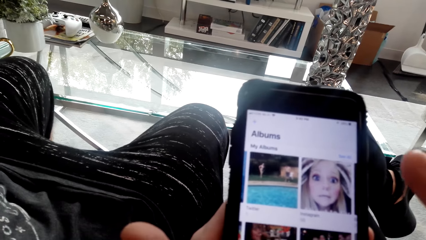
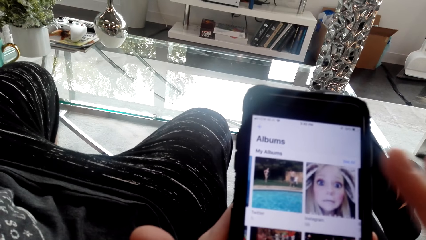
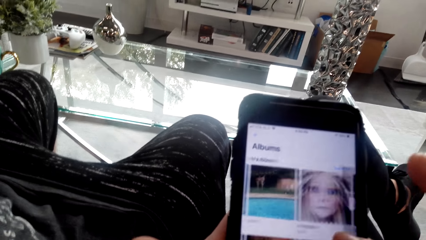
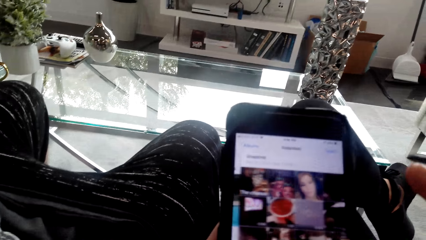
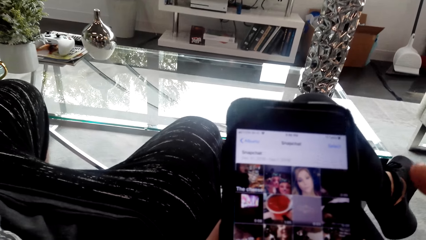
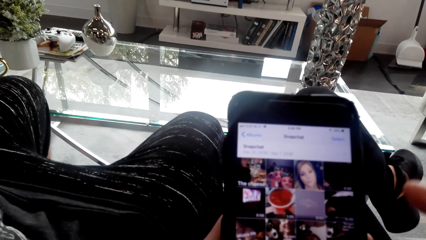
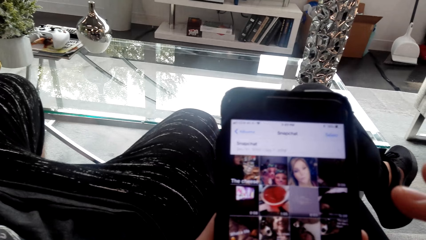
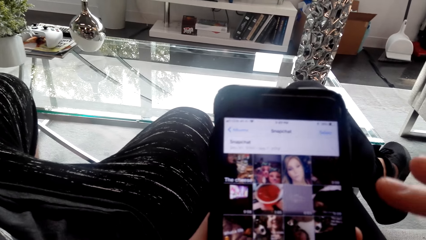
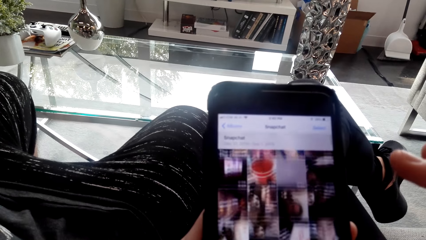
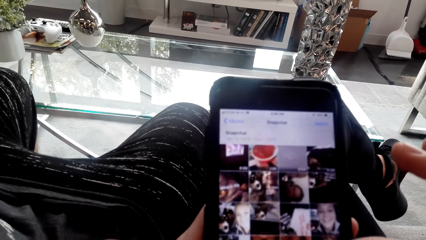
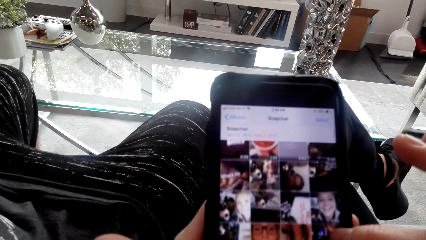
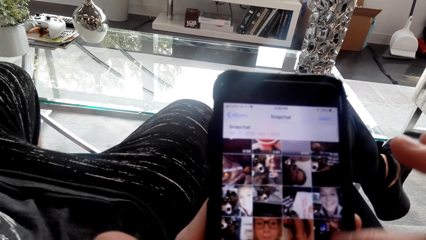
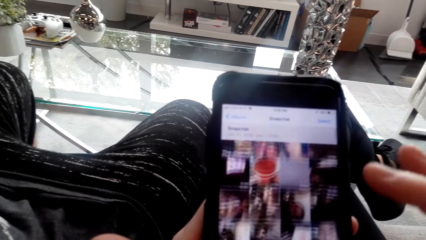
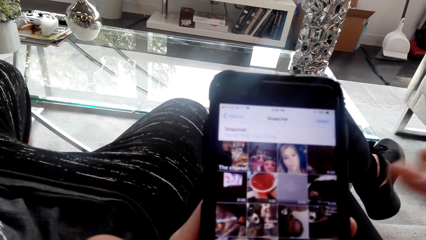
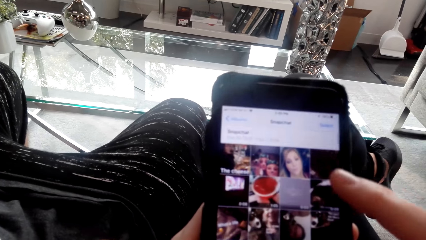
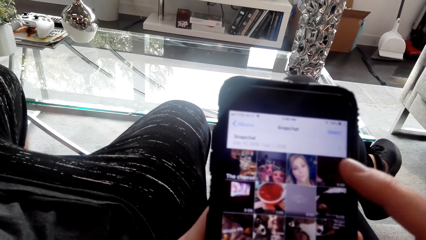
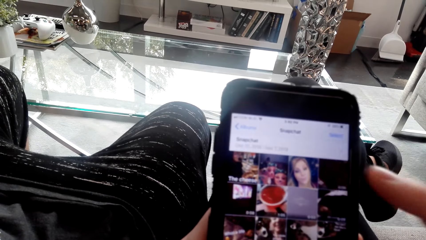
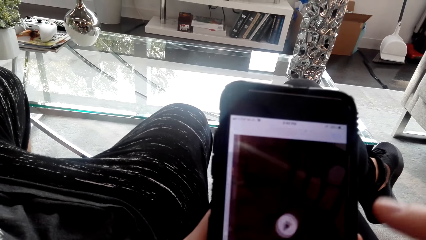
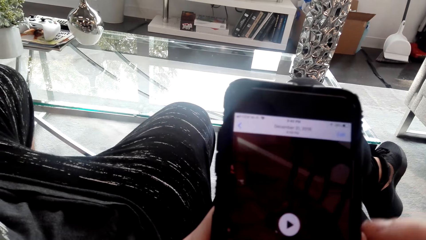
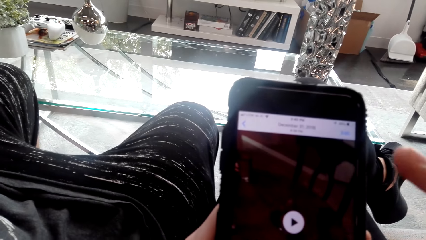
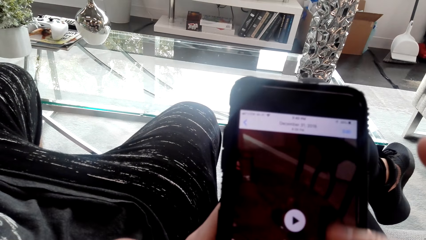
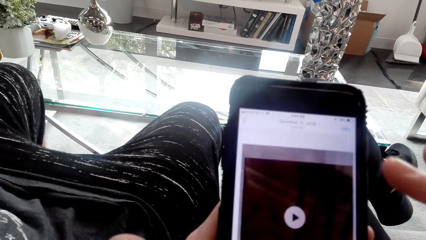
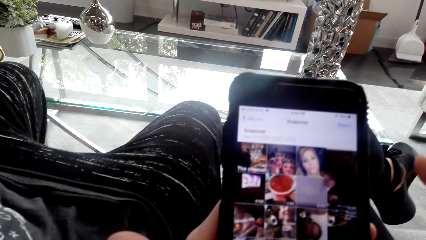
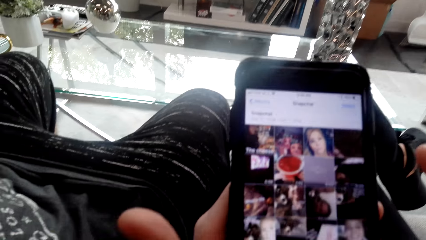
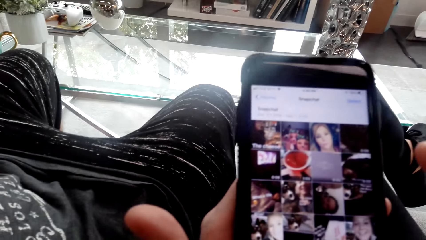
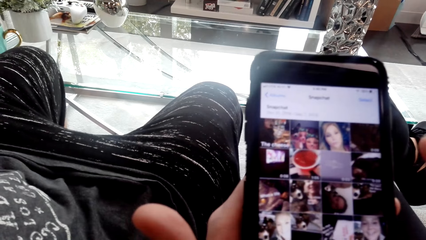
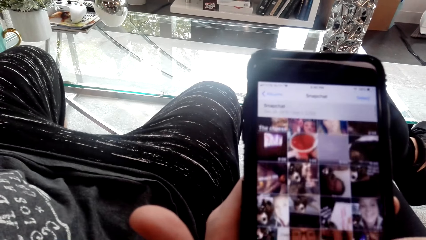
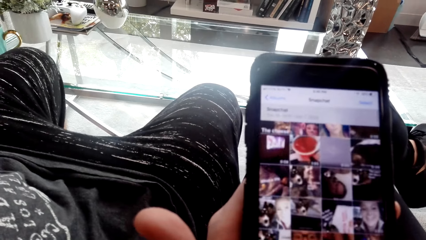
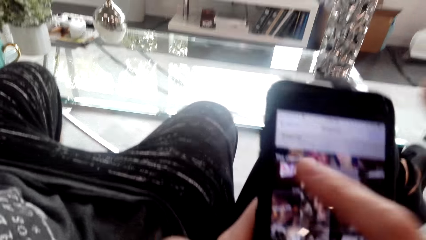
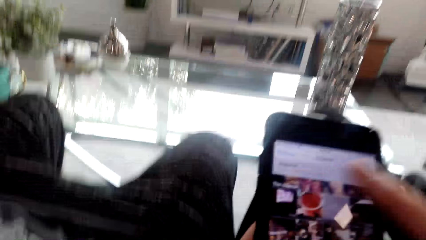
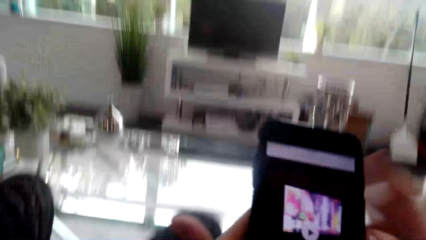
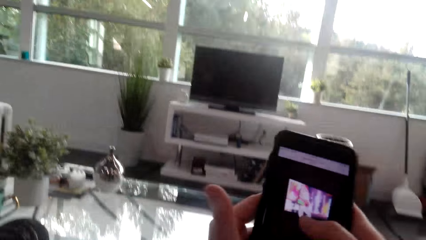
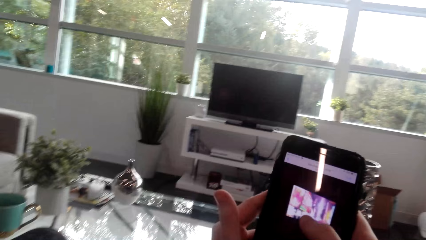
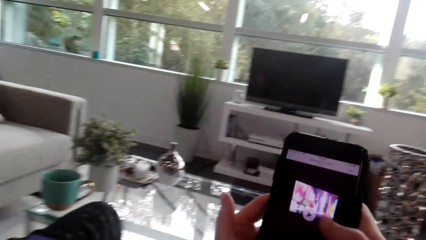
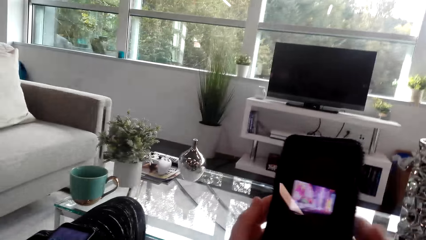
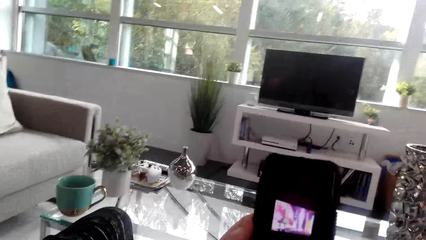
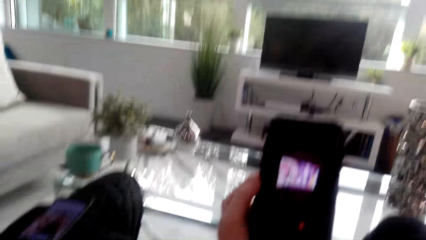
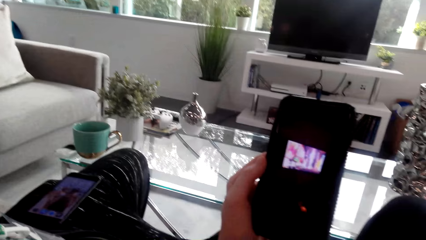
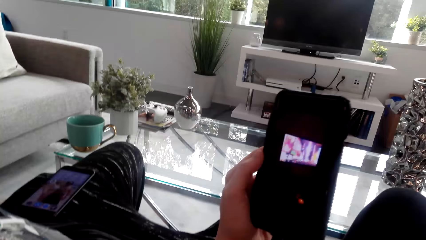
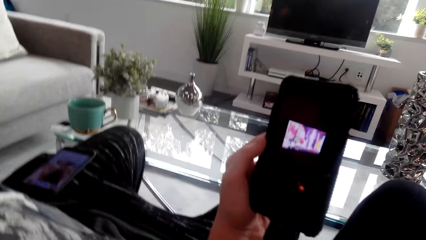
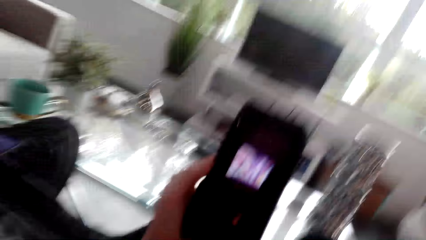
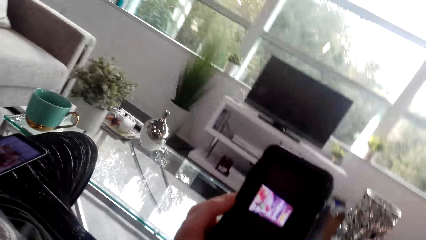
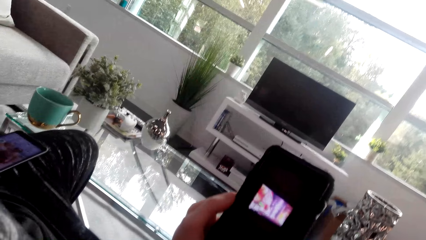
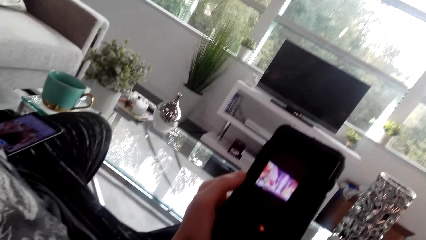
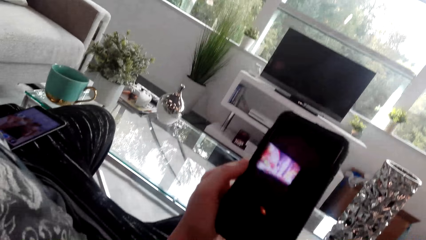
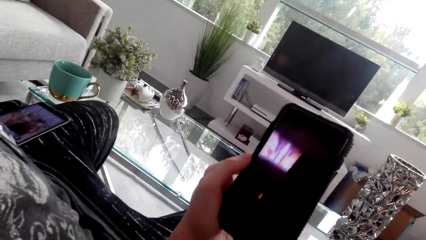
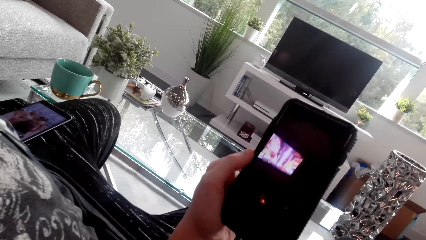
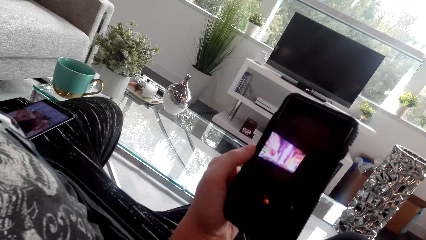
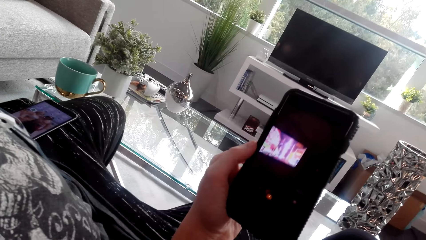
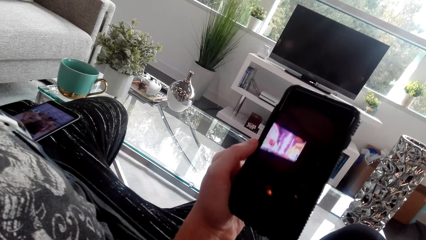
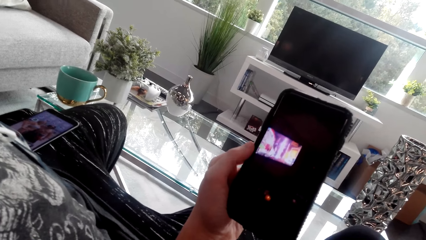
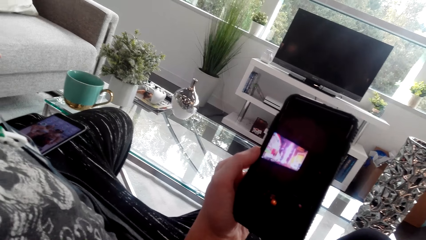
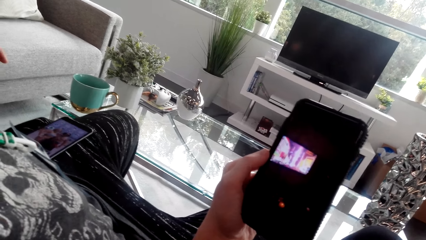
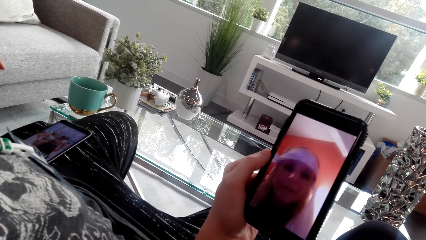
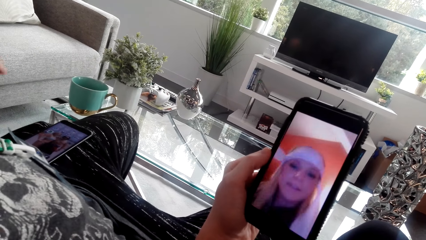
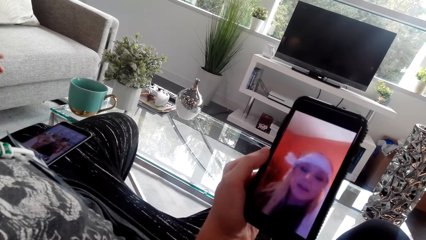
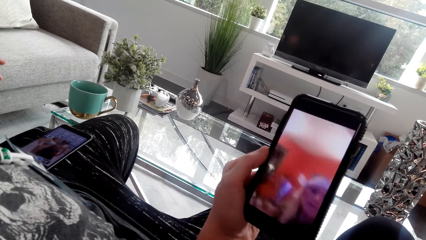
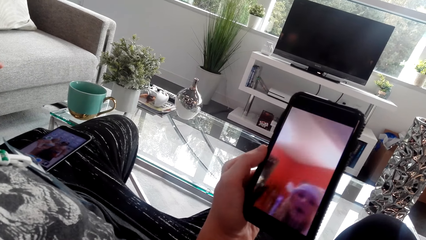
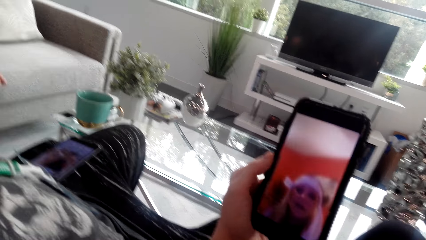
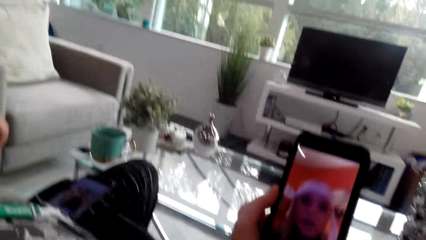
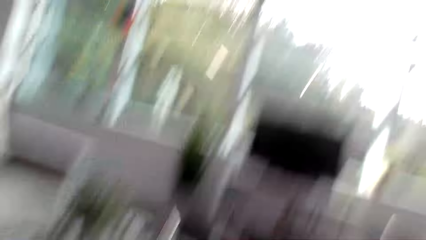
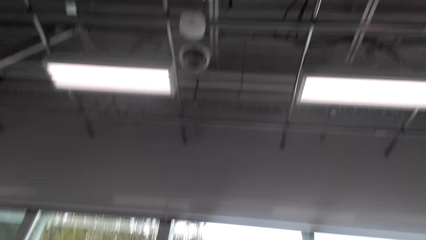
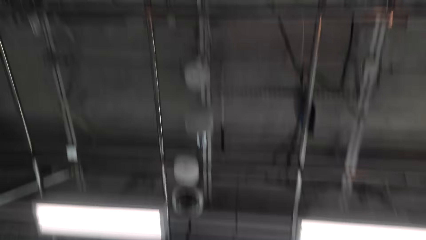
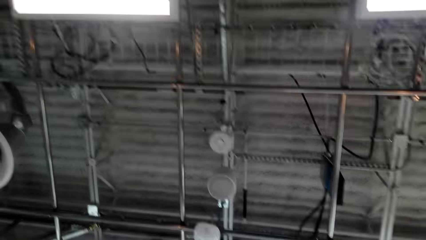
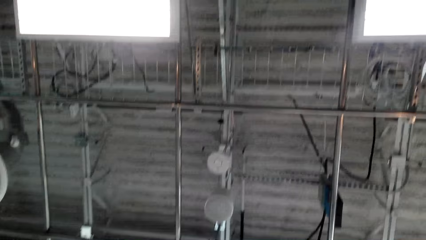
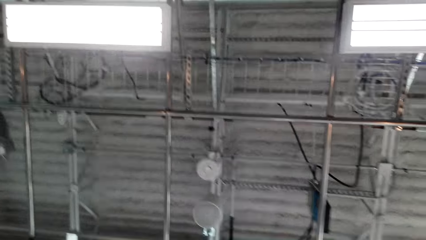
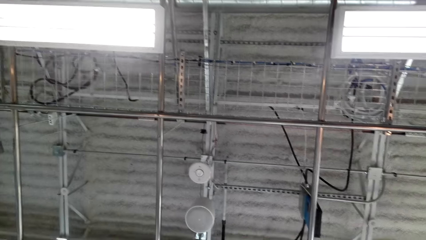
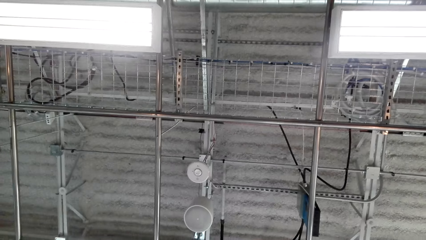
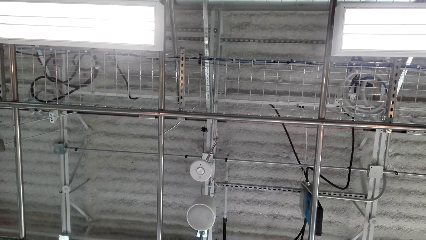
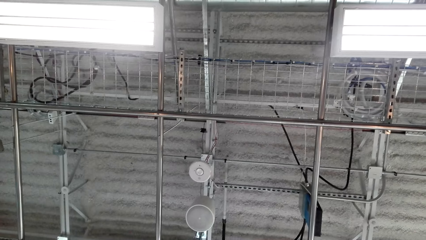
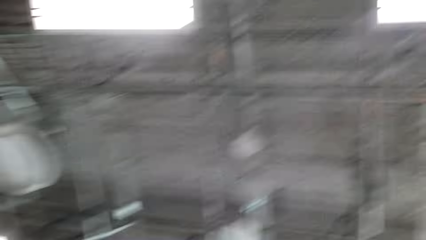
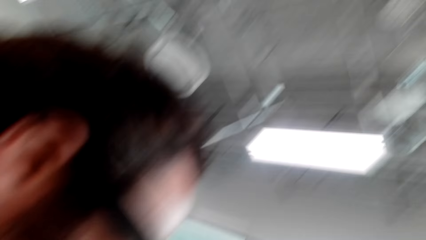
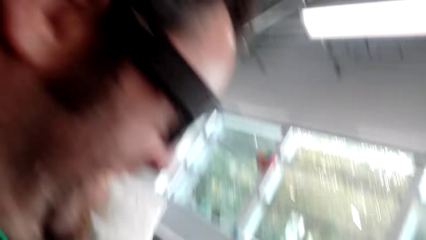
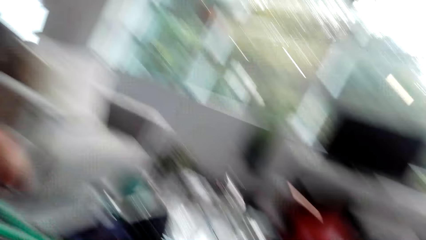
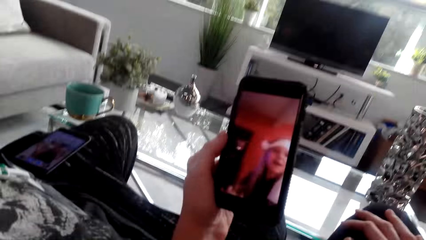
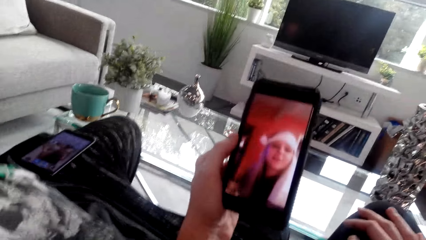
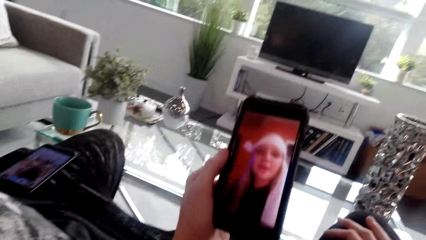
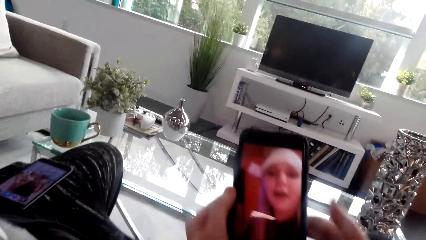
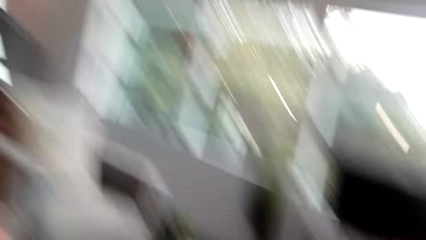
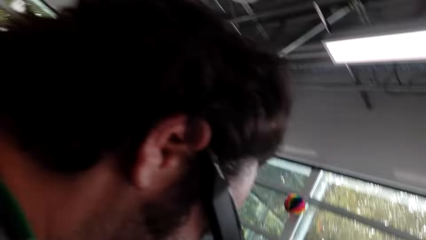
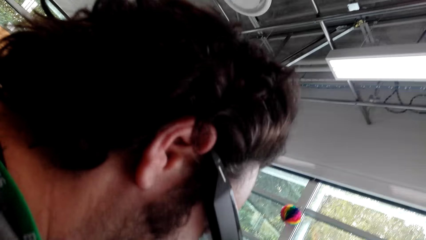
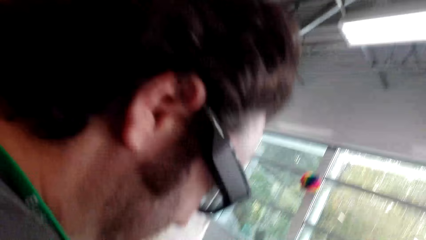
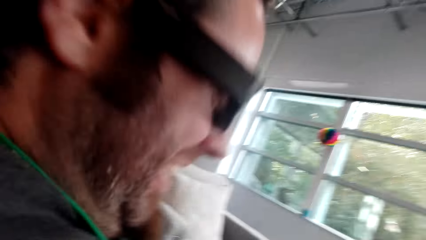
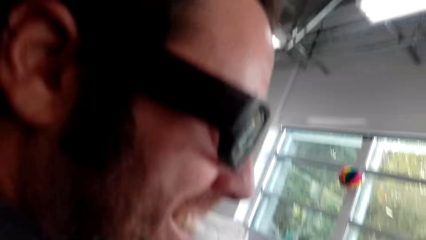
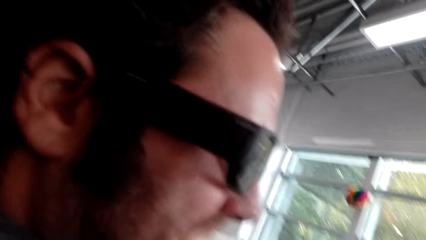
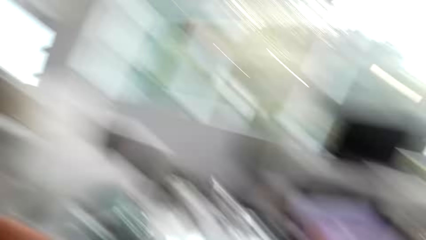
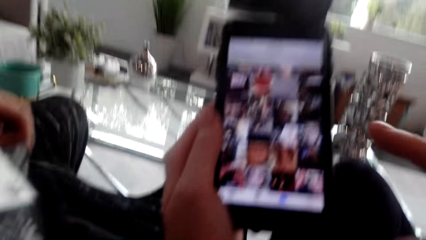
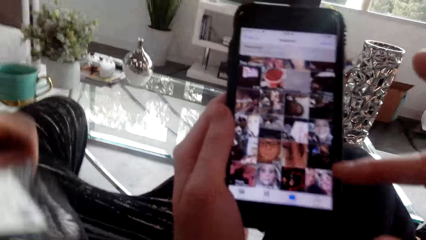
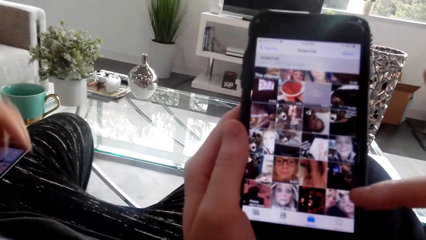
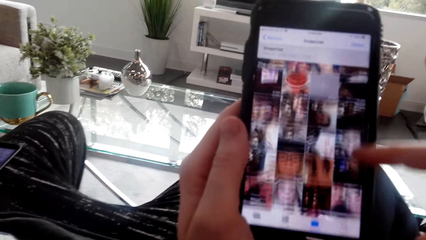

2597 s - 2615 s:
The camera wearer taps on the phone. They watch a video on the phone. They look around the house. They laugh. They converse with a man.
